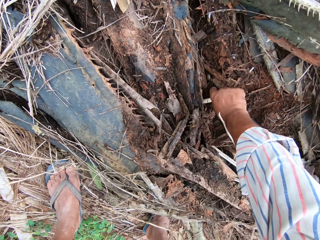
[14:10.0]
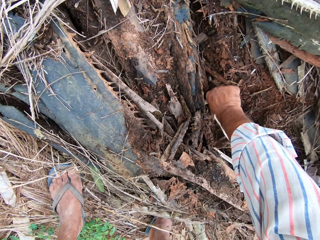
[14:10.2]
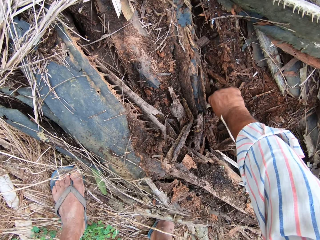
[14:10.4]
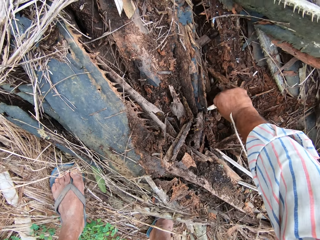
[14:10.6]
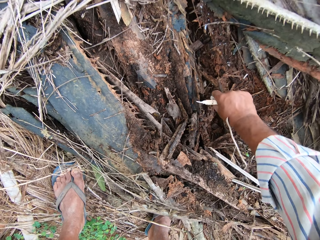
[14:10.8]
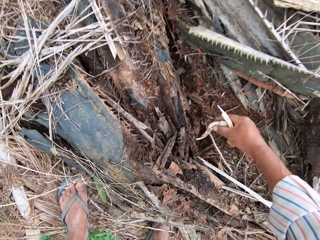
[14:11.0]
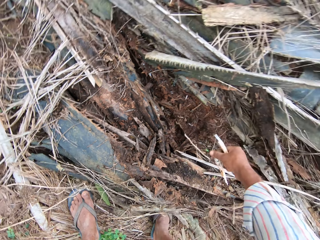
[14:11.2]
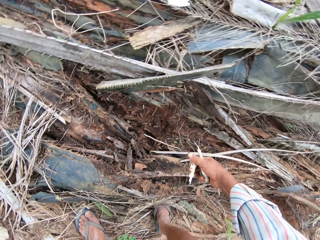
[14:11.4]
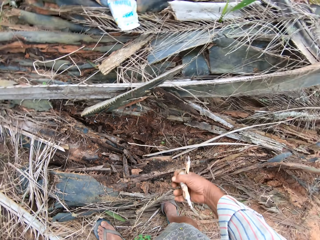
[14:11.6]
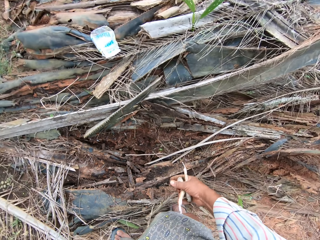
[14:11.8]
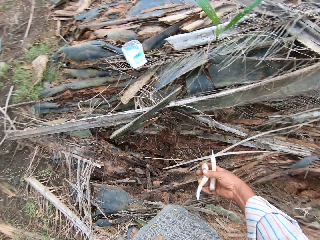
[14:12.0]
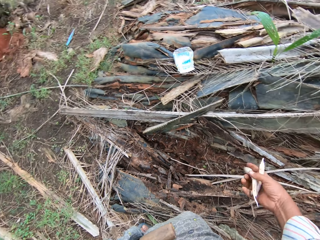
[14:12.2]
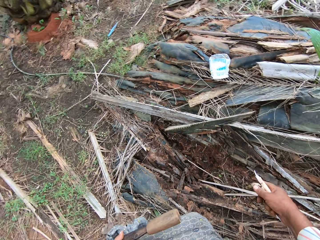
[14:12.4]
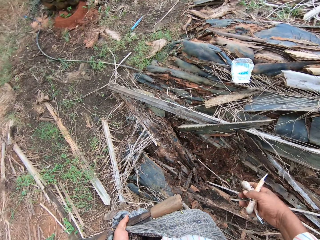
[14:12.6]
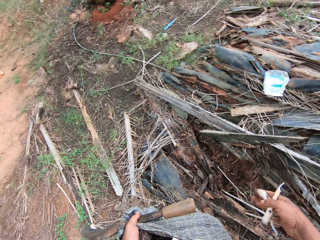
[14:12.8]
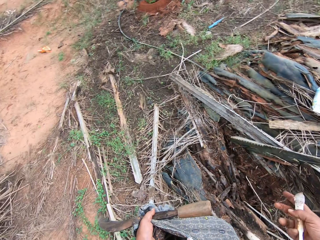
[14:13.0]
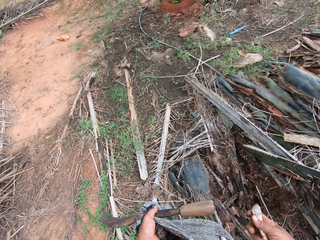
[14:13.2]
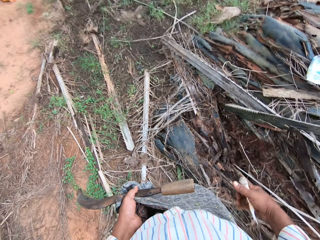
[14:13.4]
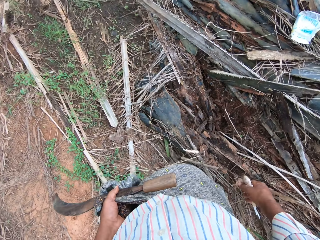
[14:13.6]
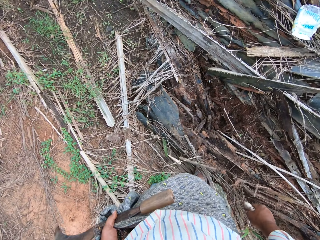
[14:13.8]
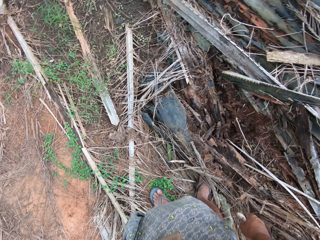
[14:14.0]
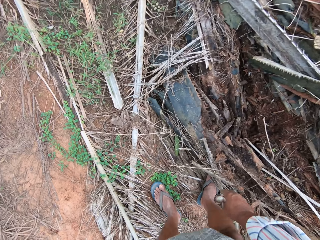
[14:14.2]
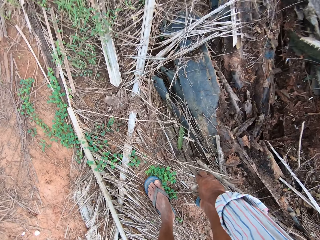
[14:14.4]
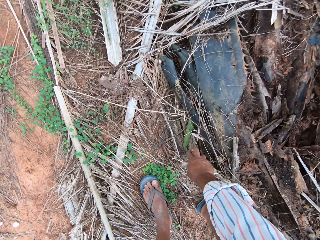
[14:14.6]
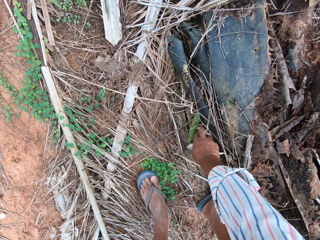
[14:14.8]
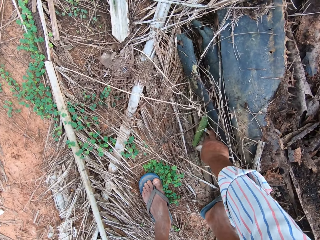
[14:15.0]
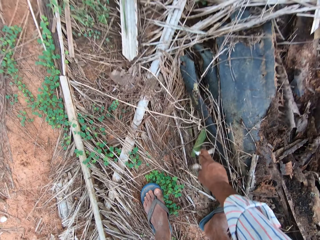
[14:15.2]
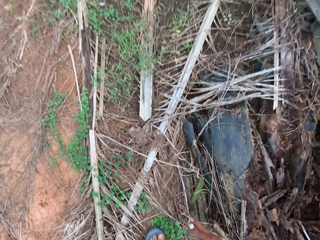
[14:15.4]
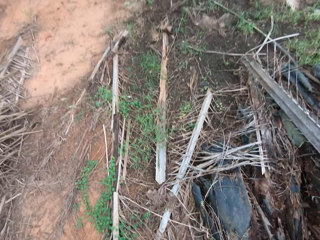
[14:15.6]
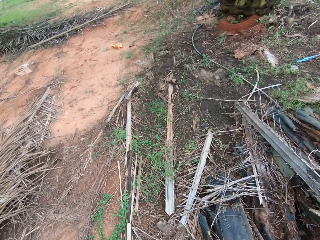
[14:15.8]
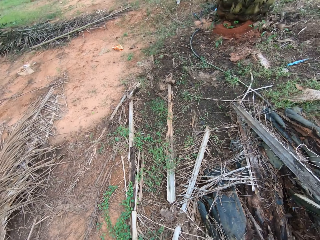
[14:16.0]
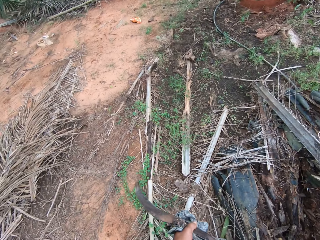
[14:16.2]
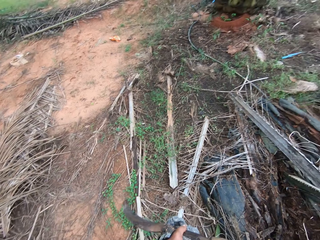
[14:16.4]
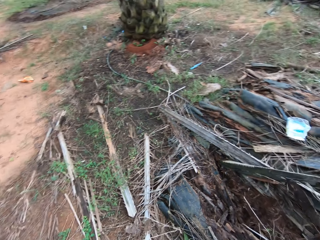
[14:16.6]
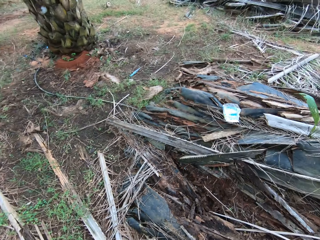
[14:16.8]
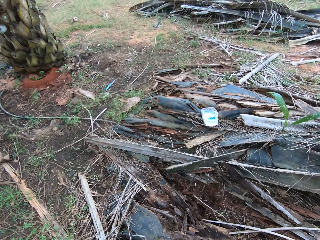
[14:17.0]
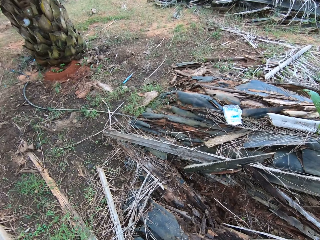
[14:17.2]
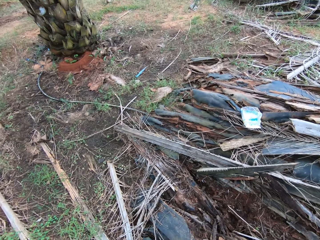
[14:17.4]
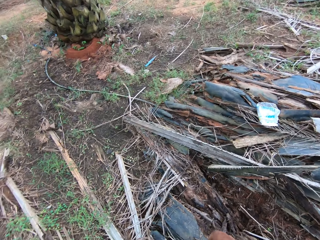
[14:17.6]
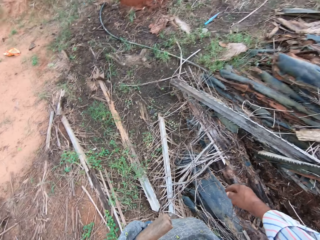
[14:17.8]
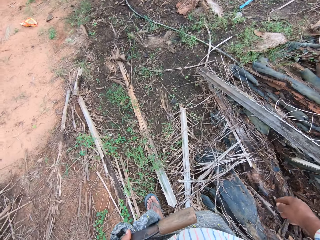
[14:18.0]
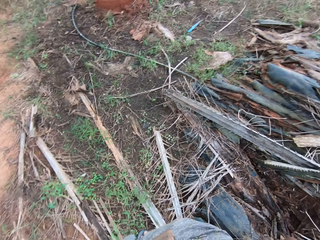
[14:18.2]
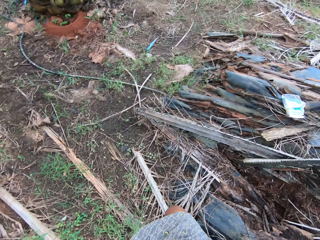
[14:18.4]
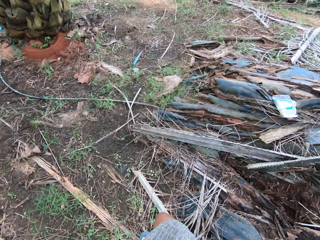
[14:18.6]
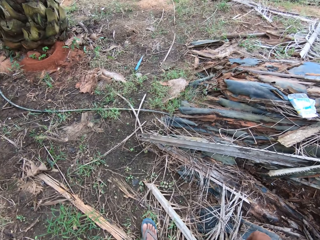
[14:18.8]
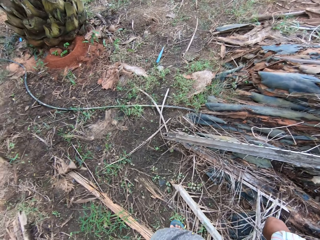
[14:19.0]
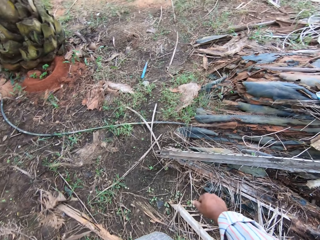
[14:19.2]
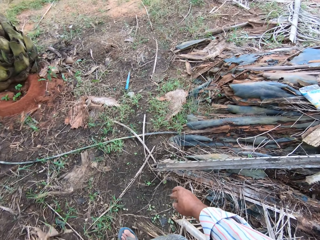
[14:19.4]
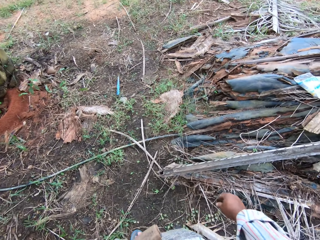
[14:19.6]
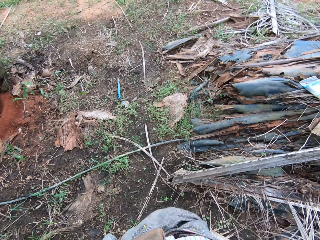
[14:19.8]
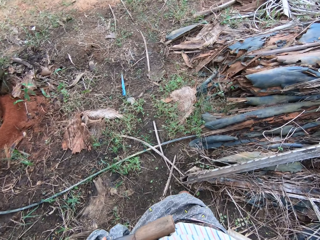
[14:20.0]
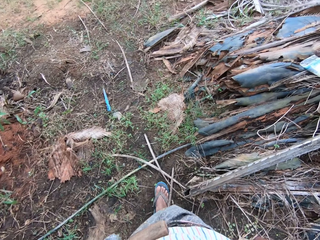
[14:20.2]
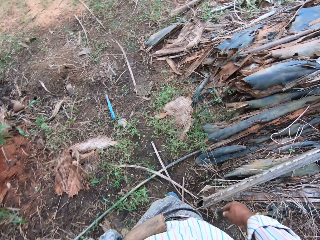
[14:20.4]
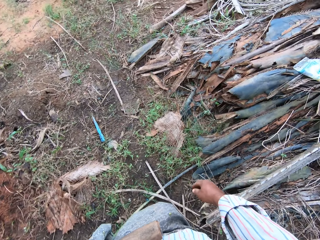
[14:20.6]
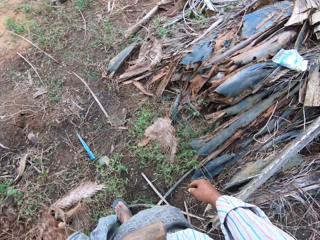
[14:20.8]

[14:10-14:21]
The camera wearer pulls a mushroom on the ground. They shake the mushroom, stand up, and shake the mushroom. They look around and bend downwards. They pick a mushroom on the ground. They stand up, look around, and walk around.

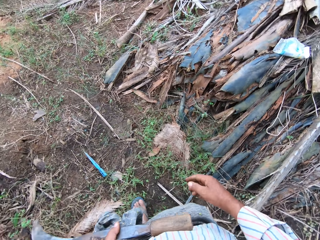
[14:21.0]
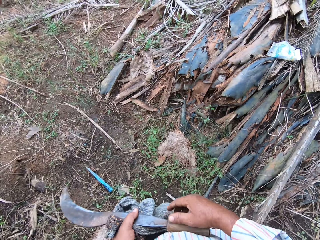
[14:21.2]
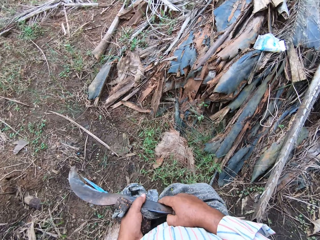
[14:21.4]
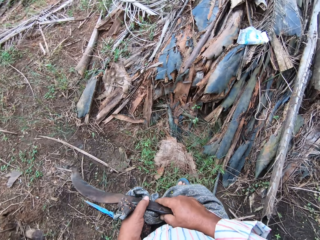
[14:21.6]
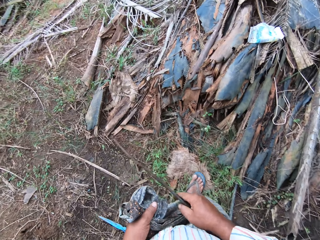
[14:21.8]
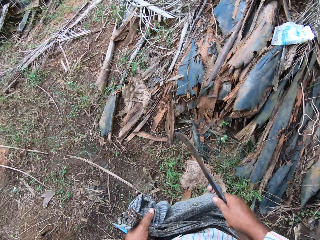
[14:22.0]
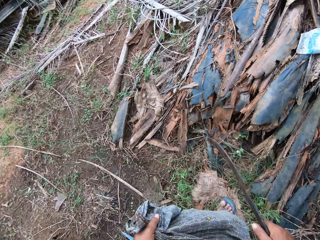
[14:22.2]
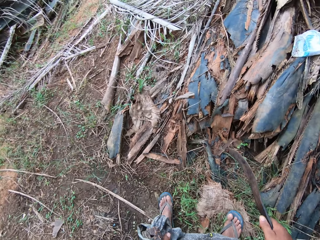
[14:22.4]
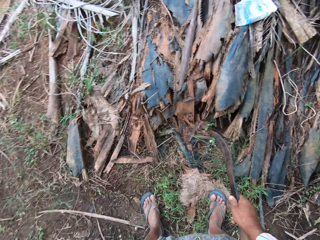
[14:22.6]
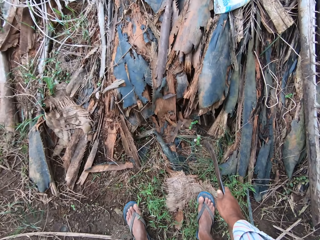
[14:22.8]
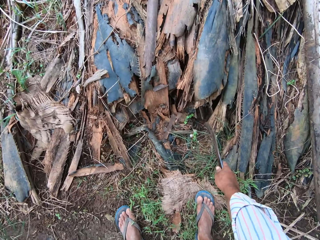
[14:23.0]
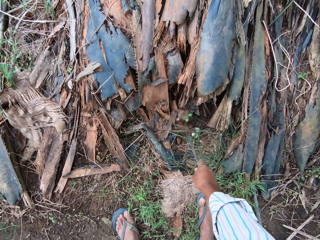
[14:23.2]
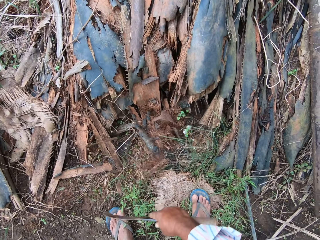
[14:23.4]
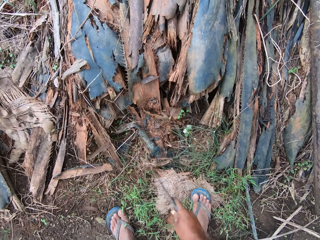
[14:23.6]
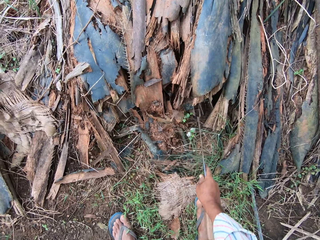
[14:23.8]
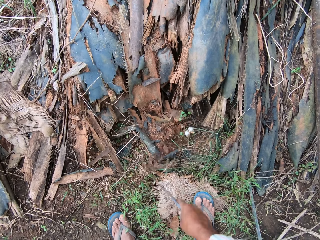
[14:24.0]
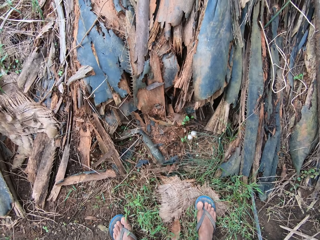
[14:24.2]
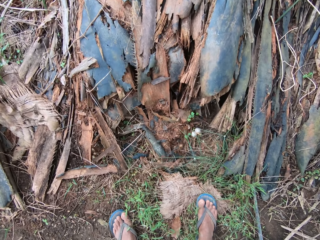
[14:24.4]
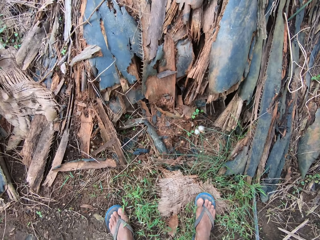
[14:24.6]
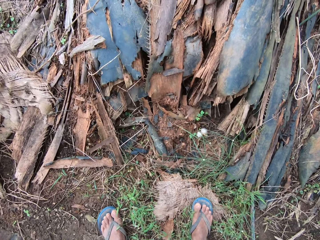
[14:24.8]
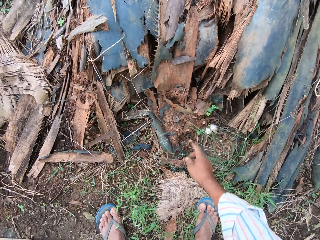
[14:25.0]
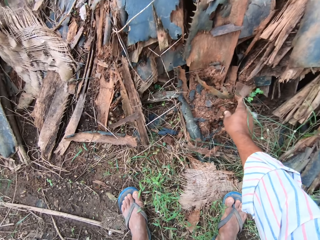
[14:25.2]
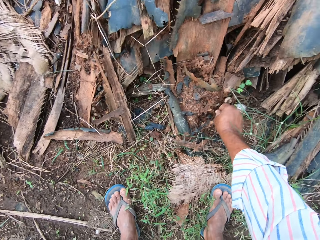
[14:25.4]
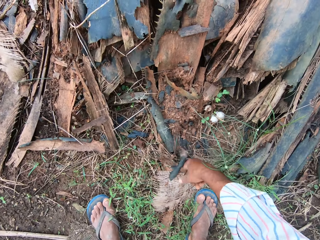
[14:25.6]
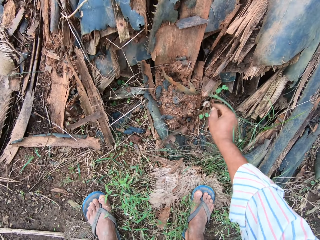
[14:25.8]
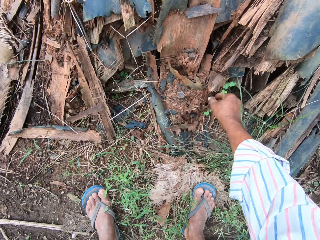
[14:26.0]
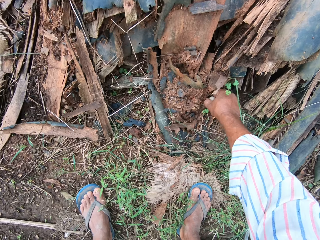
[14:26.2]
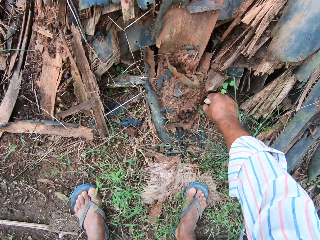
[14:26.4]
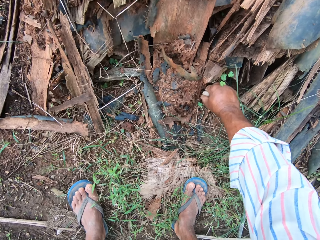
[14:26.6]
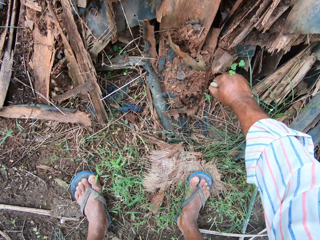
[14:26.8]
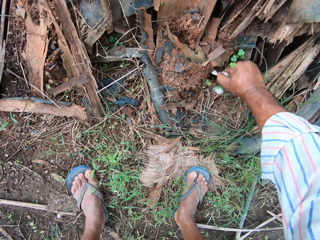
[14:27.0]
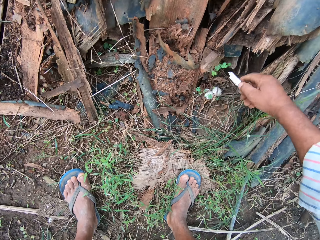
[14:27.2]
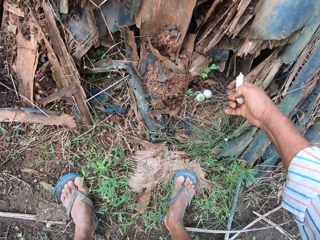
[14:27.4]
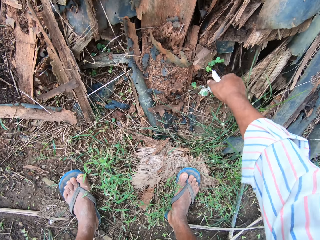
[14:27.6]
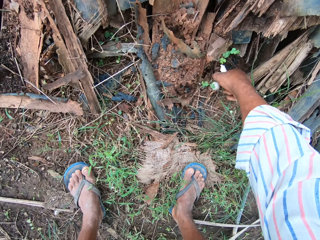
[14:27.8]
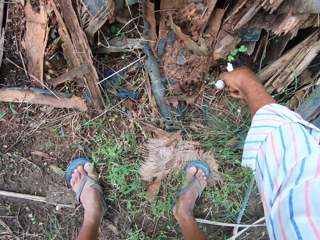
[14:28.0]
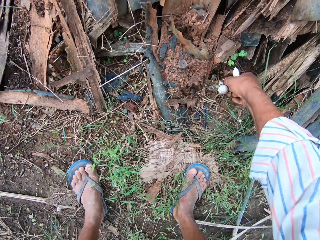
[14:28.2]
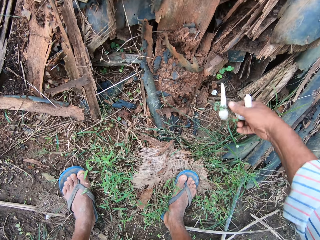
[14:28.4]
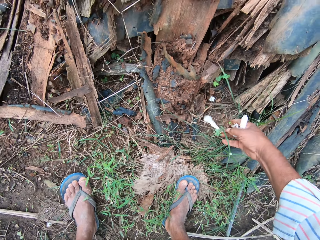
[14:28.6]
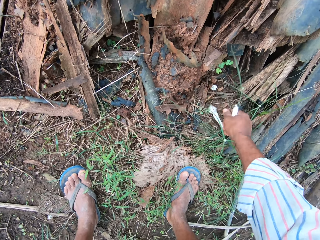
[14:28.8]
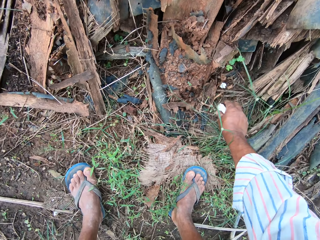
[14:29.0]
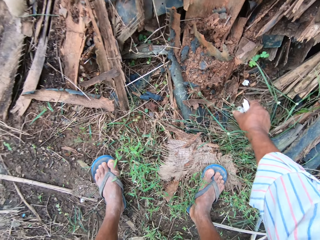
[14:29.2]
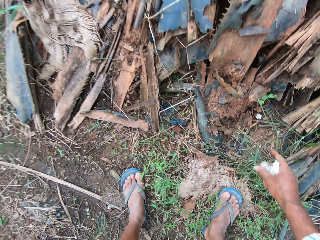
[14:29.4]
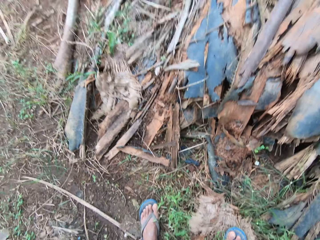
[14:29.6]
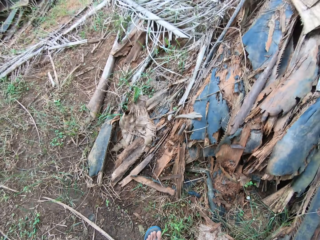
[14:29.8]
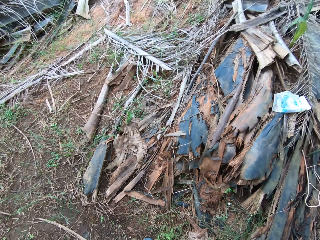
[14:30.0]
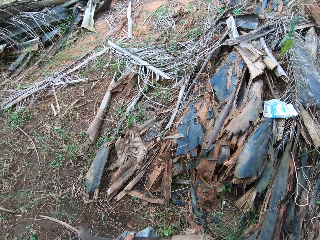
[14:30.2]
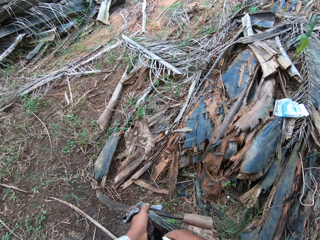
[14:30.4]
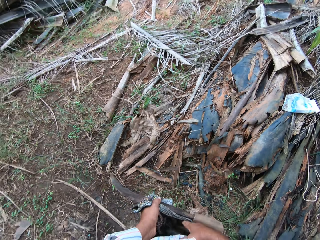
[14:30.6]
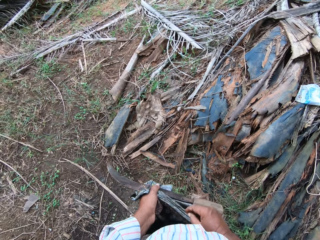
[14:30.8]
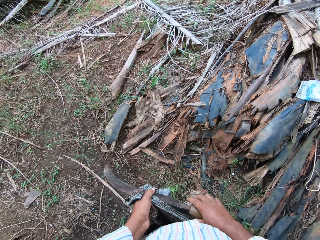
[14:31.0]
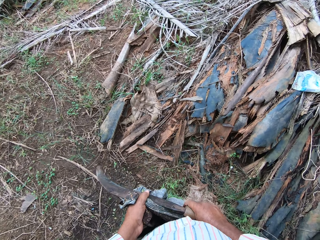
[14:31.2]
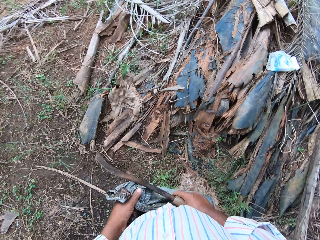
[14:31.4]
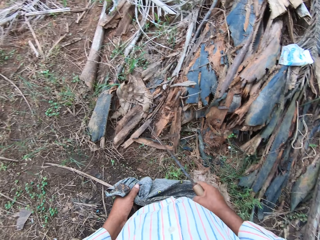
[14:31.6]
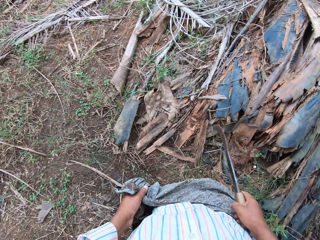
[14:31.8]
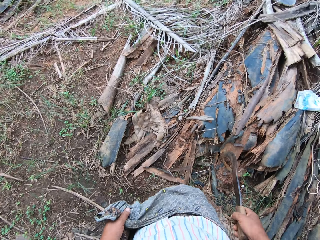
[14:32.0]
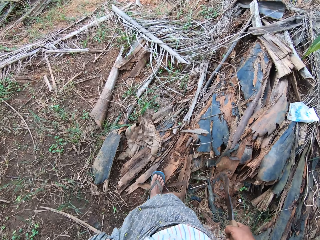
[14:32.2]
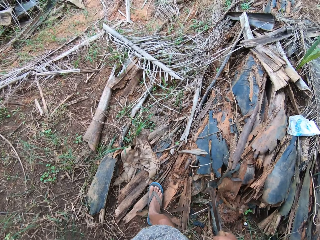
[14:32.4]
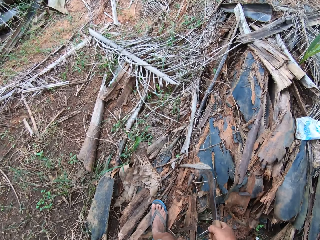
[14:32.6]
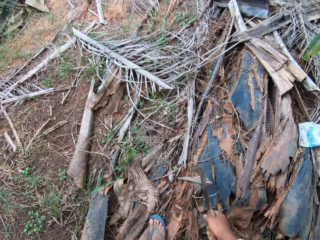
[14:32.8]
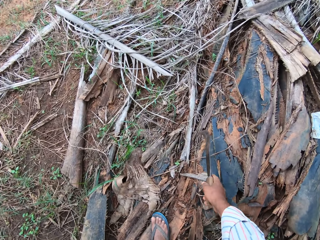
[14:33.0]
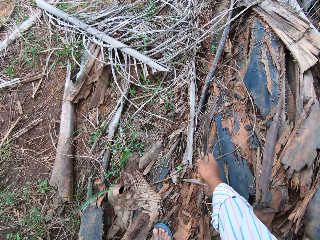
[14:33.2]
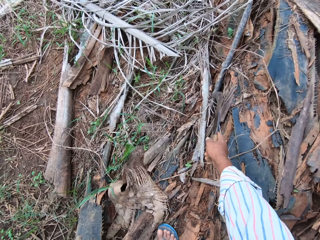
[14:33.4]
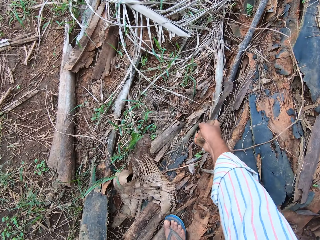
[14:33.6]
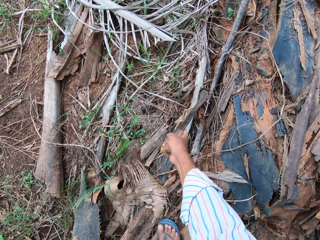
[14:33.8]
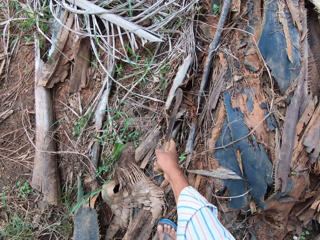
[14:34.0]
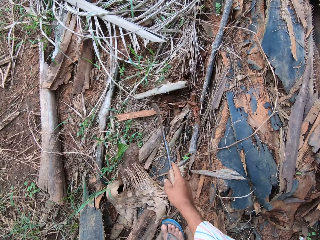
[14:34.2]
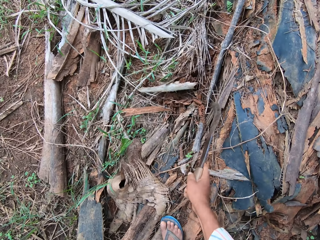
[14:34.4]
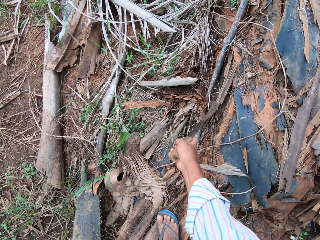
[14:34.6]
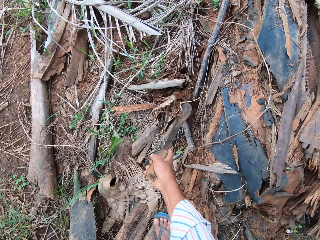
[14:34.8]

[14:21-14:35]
The camera wearer picks up the sickle or machete with the other hand. He bends downwards. He digs the floor with the machete. He moves a palm tree branch on the ground with the sickle. He looks at the ground. He moves the palm tree branch on the ground with his hand. He pulls mushrooms on the ground. He picks a mushroom on the ground. He stands up and looks around. He drops the mushroom into a sack or cloth on his waist. He picks up the sickle with the other hand. He moves forward and bends downwards. He digs the ground with the sickle.
